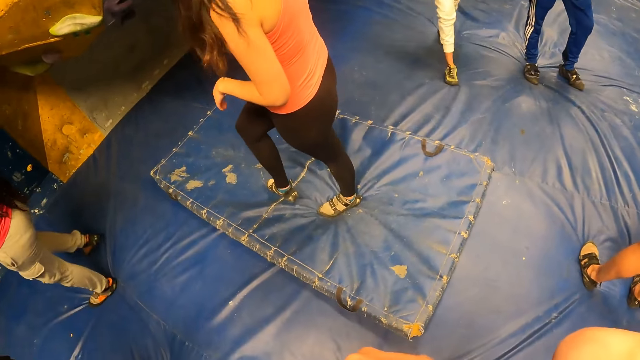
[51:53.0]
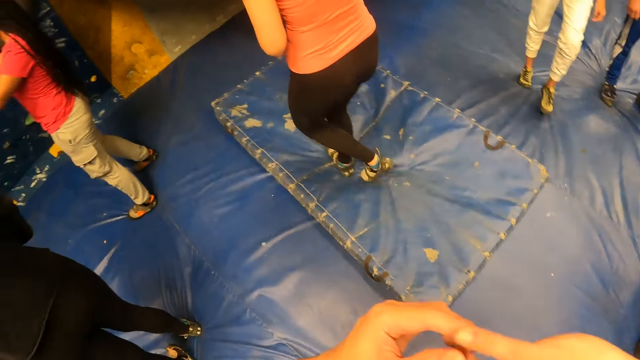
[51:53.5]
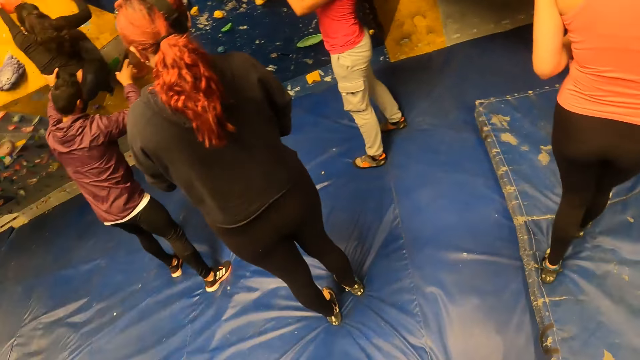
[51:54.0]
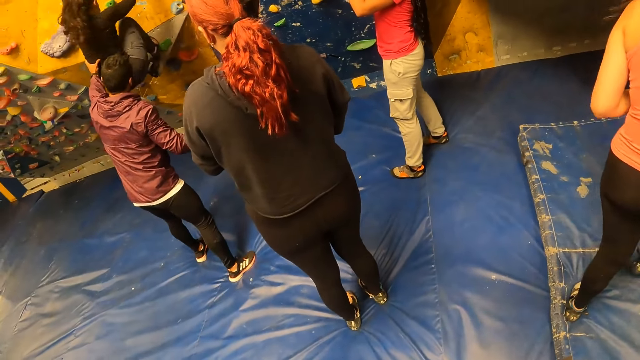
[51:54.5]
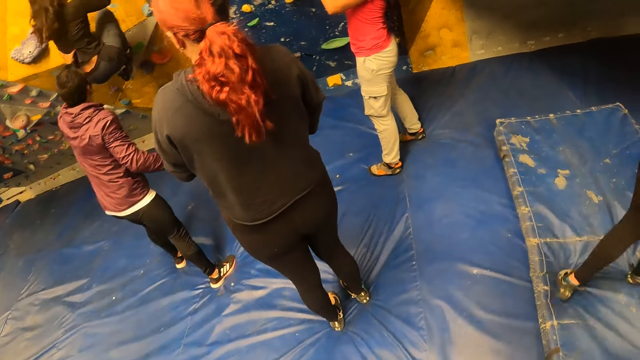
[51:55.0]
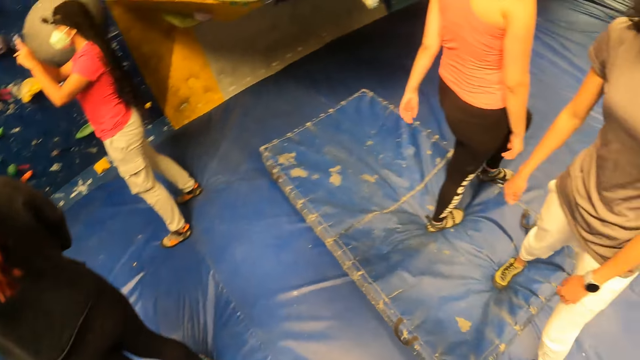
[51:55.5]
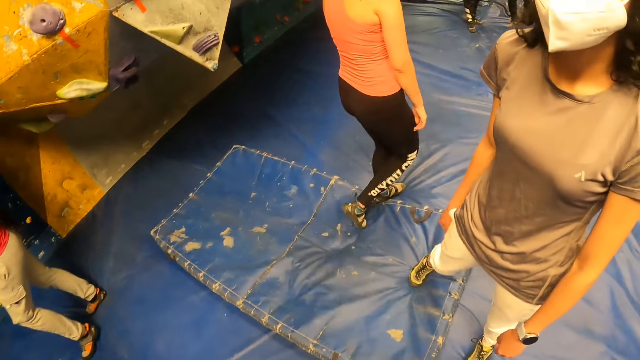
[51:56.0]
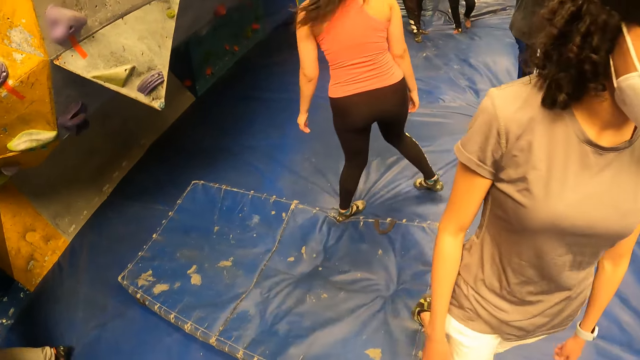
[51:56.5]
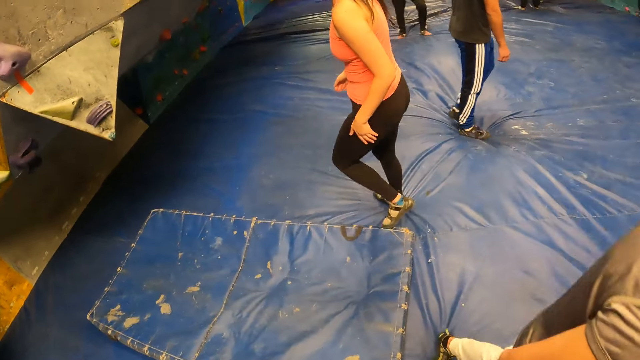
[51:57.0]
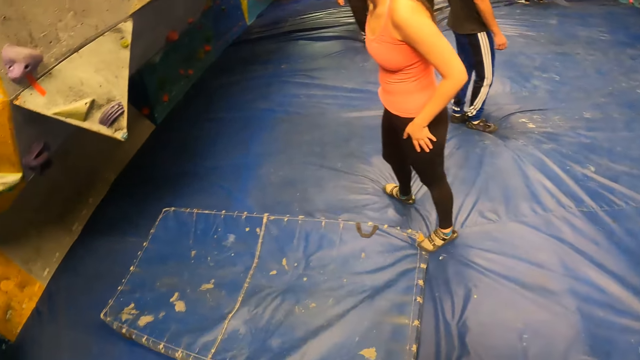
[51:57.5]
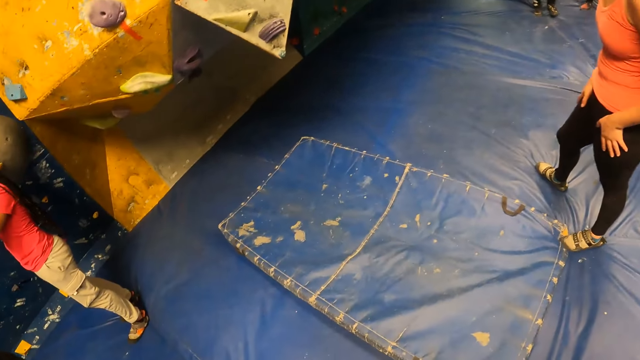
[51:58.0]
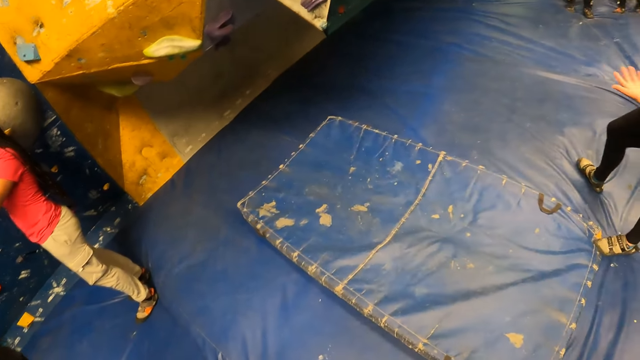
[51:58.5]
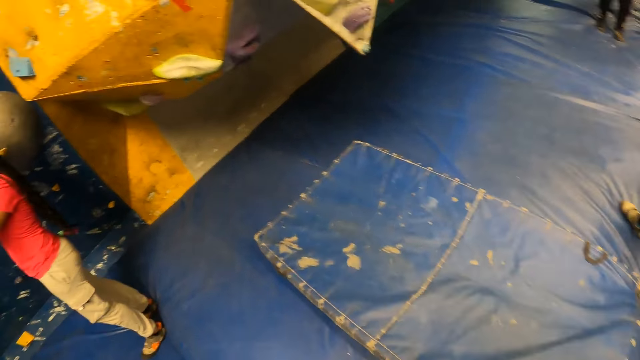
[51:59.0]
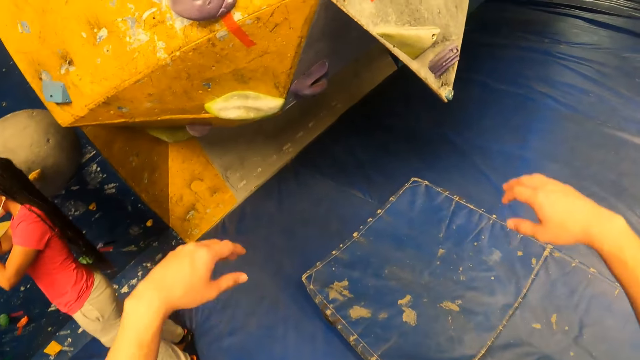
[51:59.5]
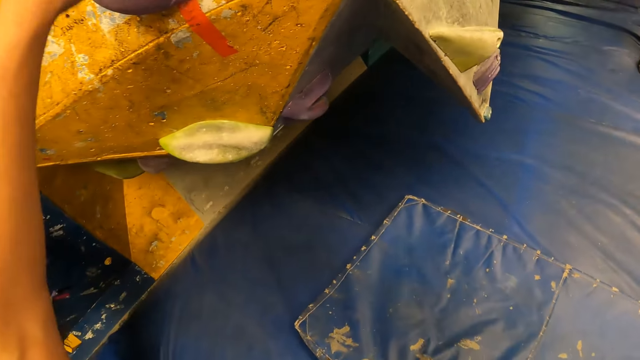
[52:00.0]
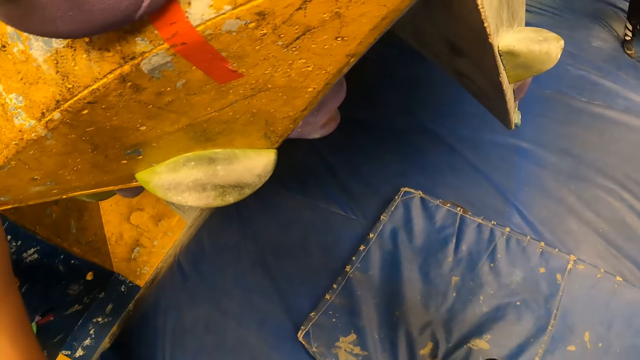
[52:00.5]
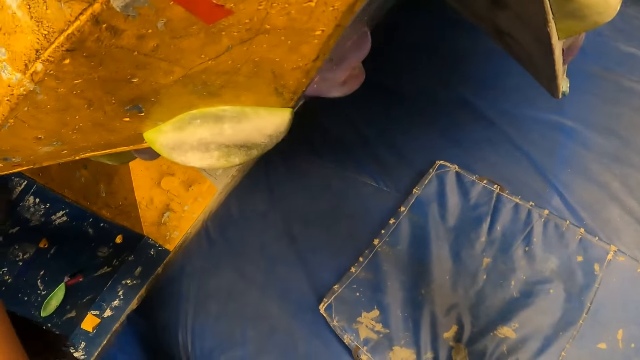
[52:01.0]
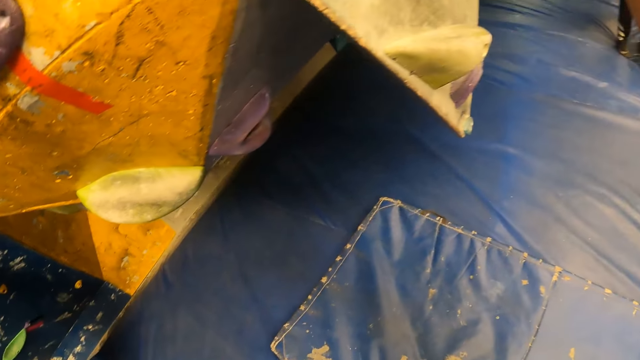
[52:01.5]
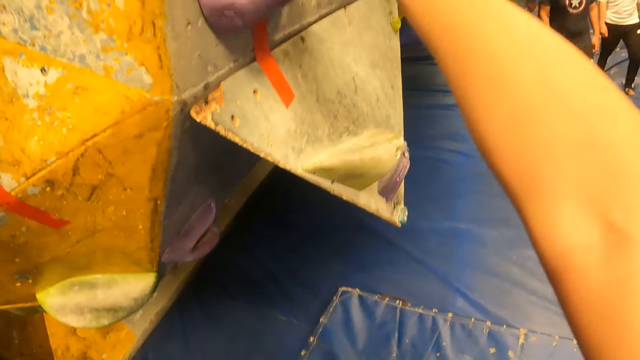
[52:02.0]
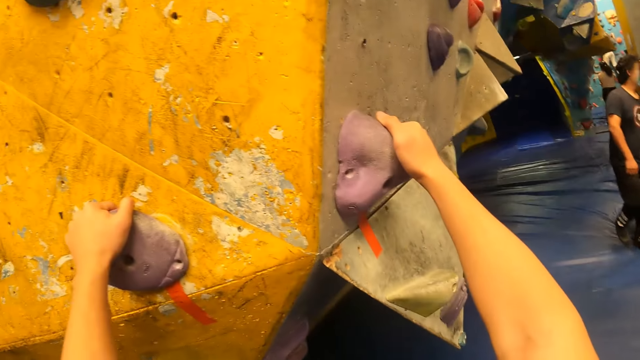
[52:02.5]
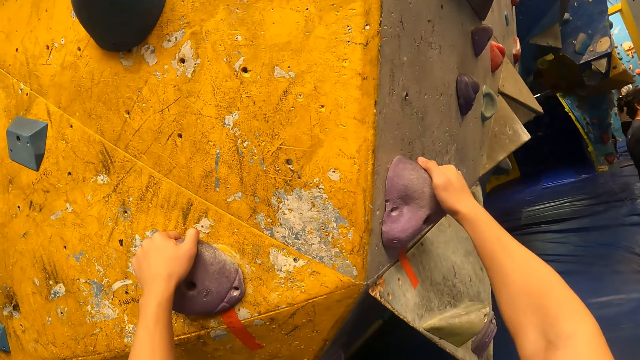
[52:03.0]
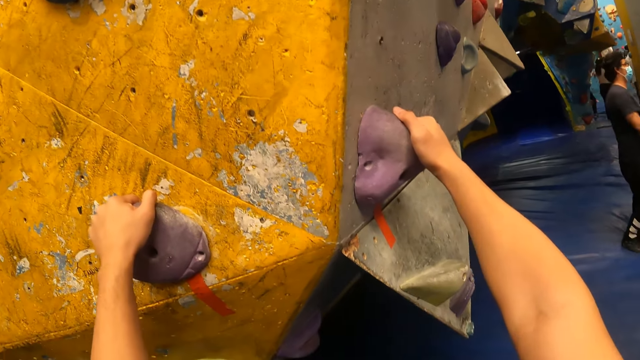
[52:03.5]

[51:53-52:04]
The camera wearer turns around the room. The woman speaks with another woman. The camera wearer holds two grips on the wall with both hands. They climb the wall.

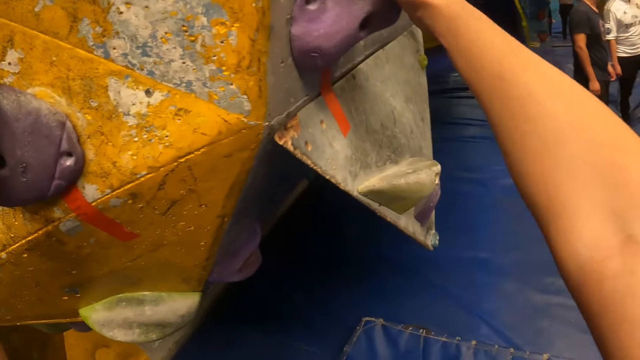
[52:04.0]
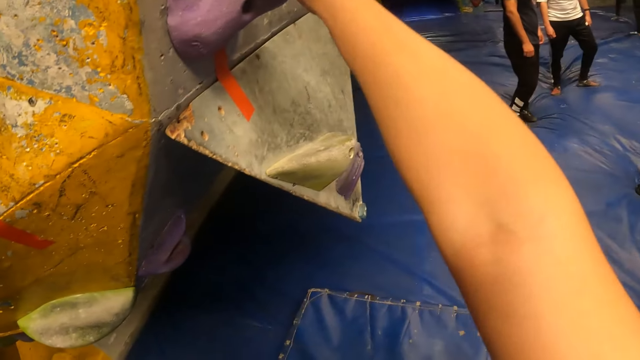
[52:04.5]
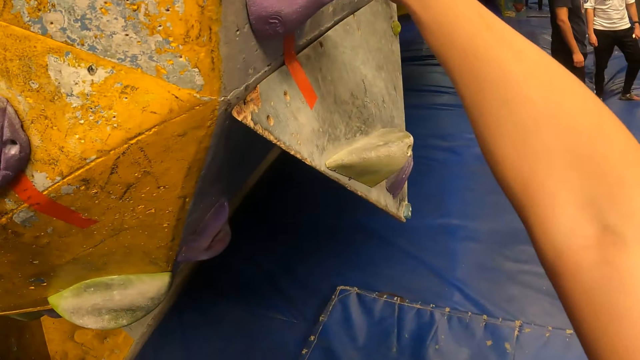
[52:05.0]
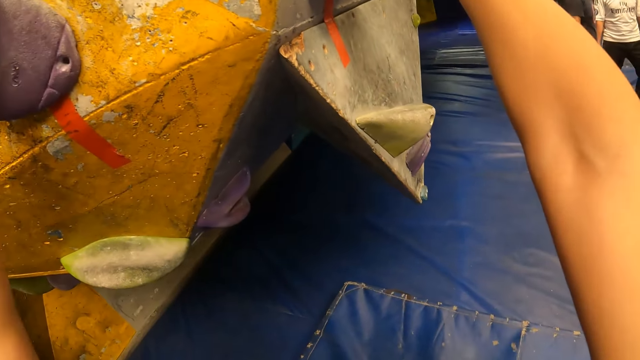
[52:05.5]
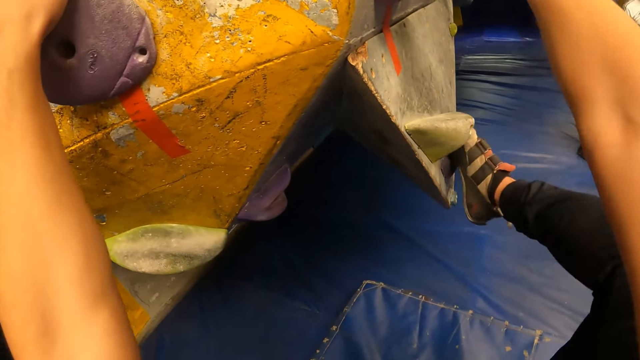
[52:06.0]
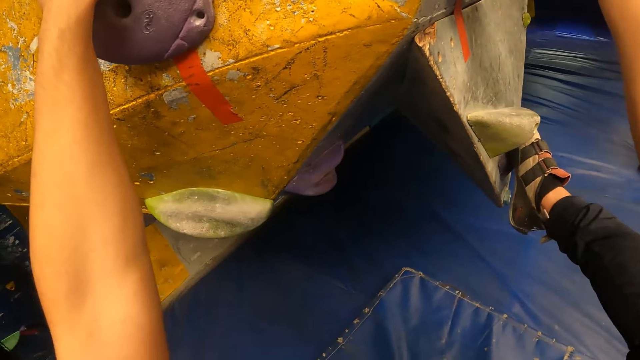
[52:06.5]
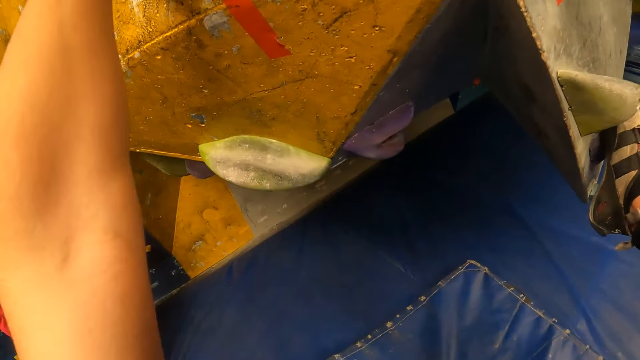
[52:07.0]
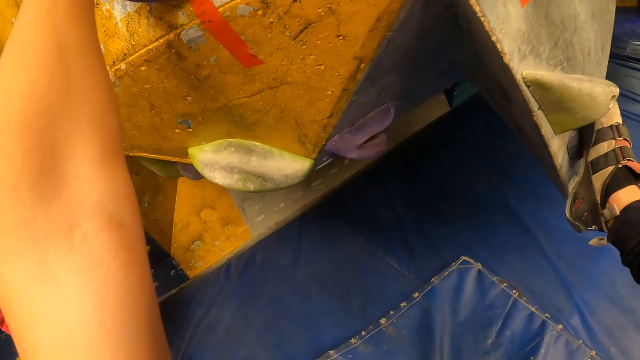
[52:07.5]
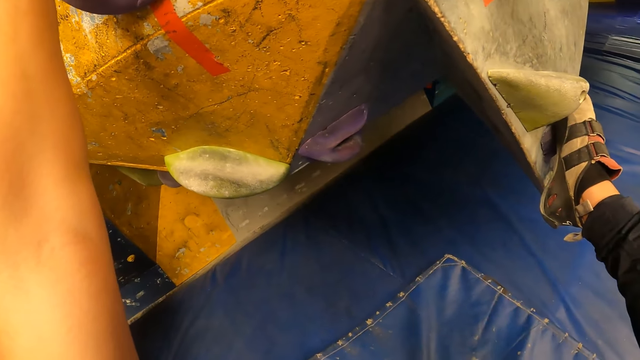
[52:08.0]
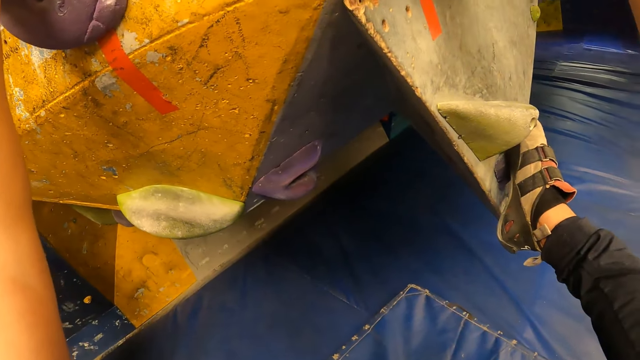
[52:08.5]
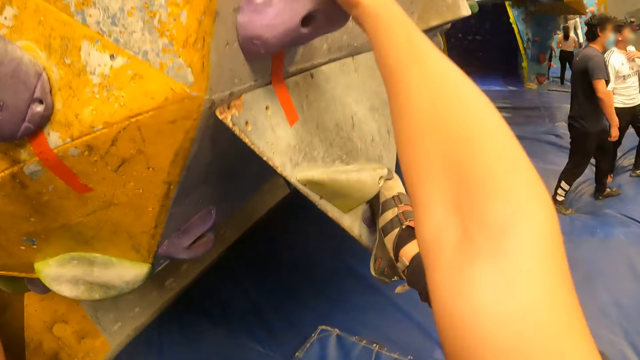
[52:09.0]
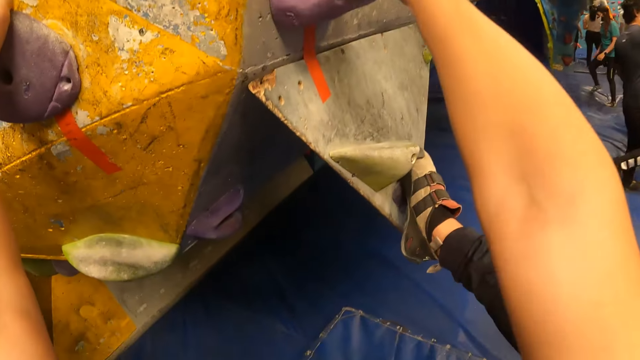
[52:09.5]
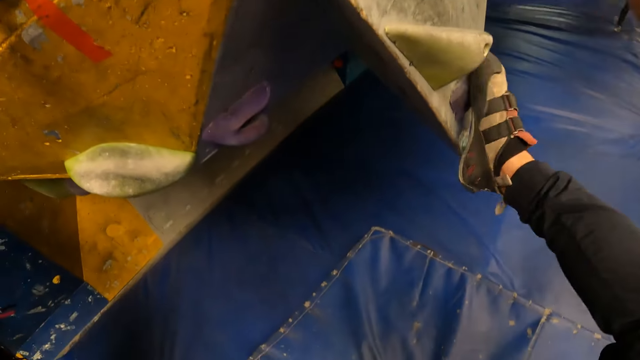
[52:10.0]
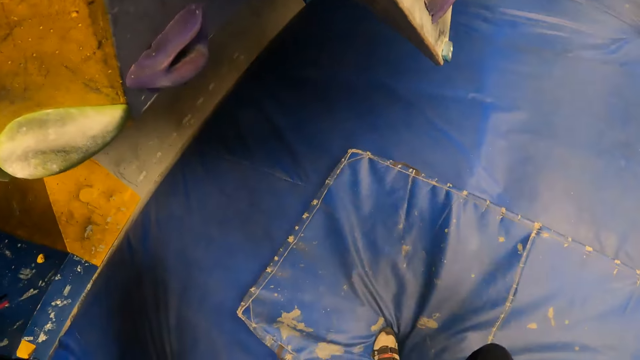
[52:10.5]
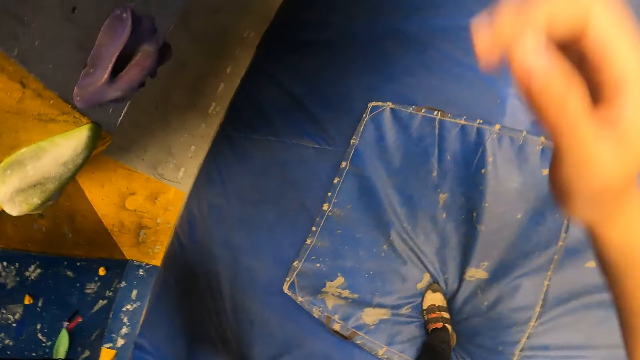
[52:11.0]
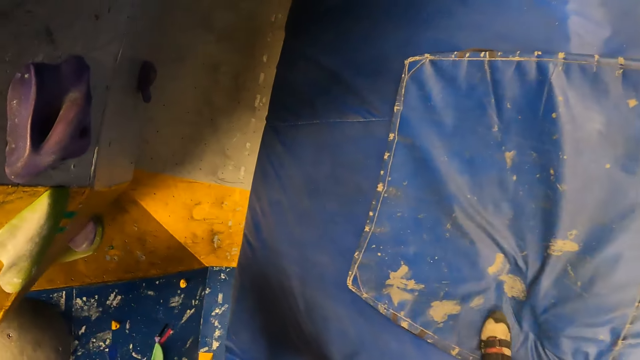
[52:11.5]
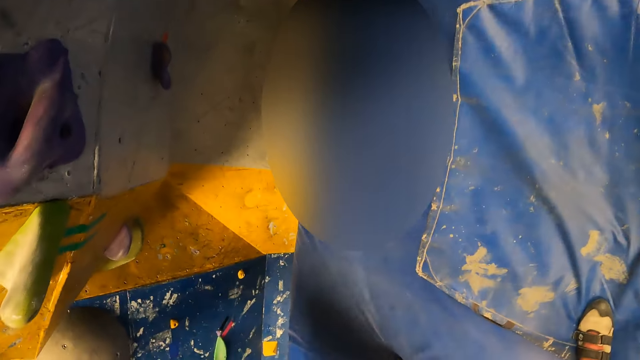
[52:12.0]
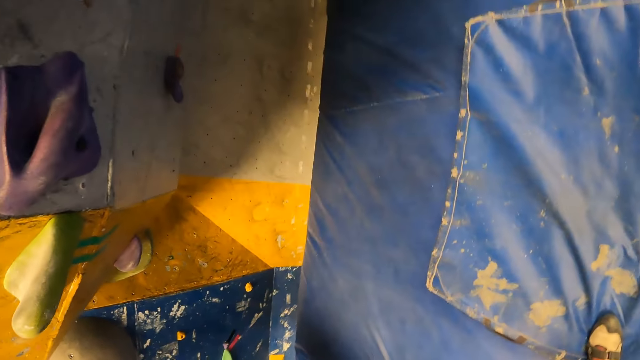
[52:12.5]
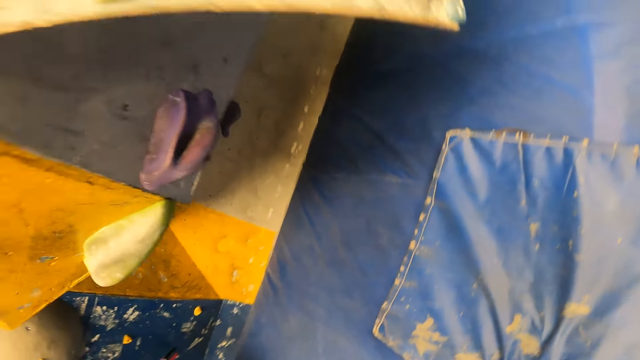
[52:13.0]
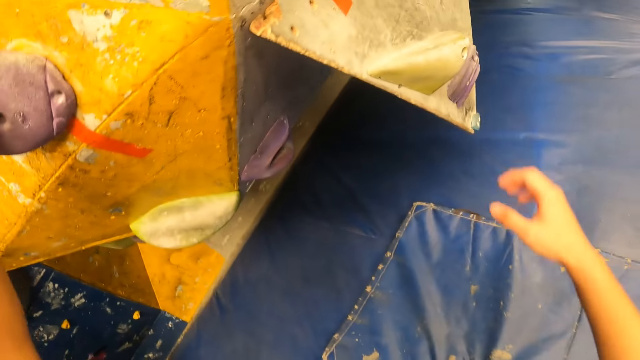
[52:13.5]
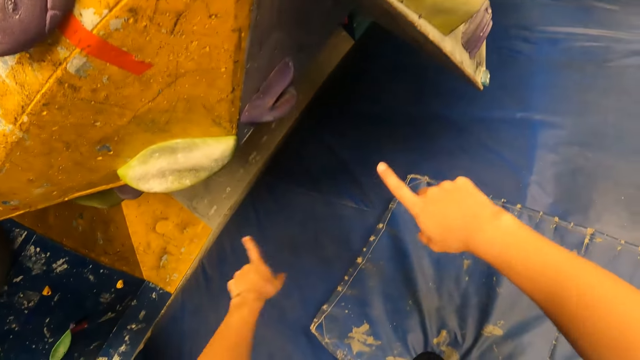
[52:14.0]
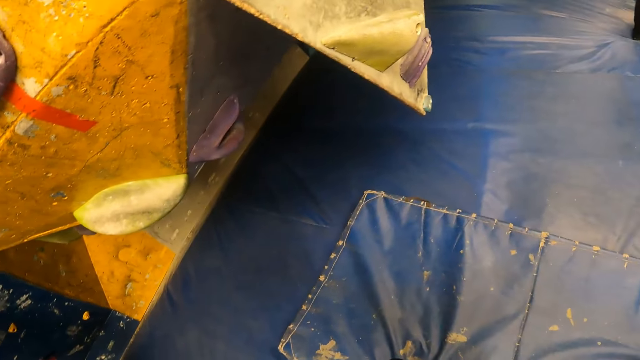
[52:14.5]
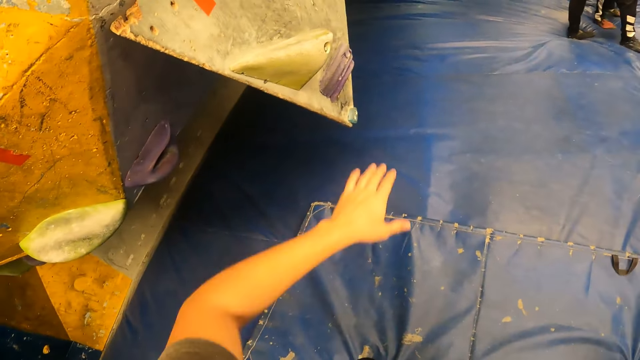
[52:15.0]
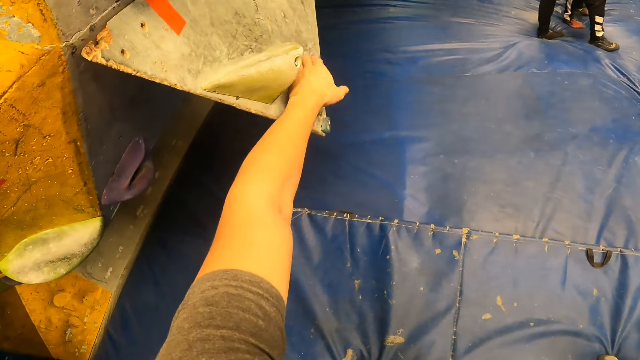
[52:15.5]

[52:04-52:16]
The camera wearer places his right leg on a grip on the wall. He touches the grip on the wall with his left hand.
